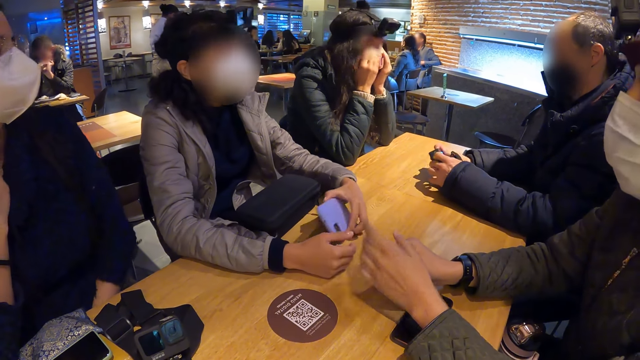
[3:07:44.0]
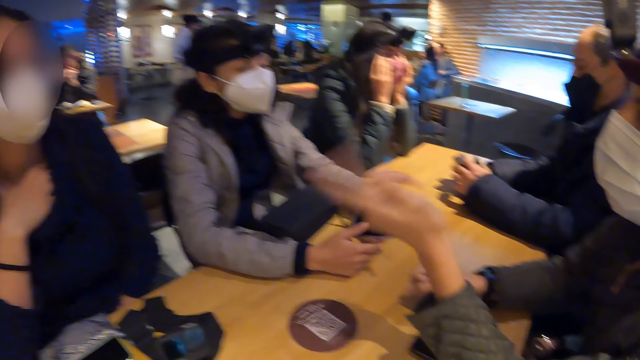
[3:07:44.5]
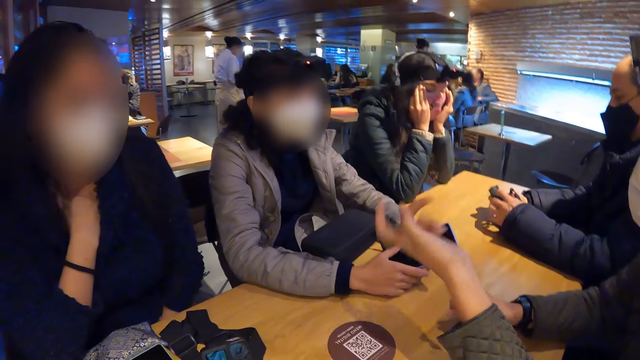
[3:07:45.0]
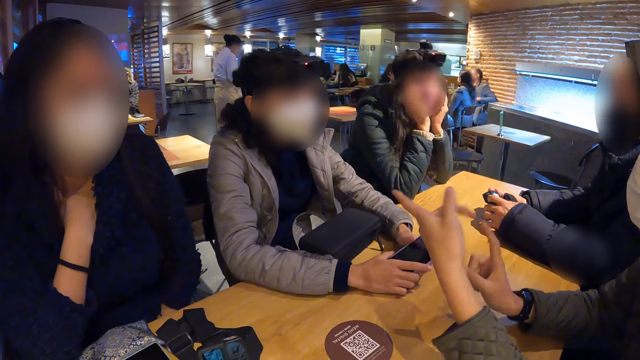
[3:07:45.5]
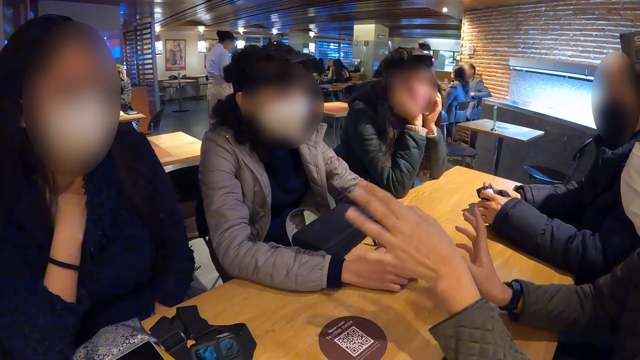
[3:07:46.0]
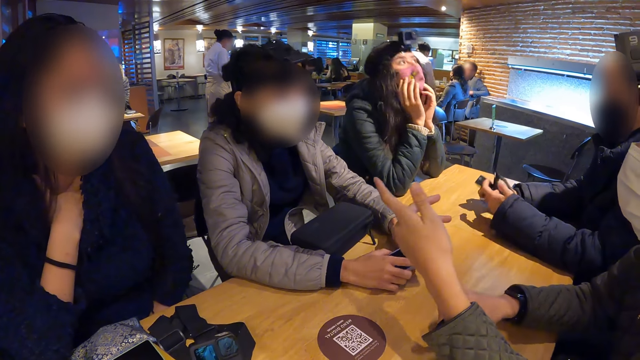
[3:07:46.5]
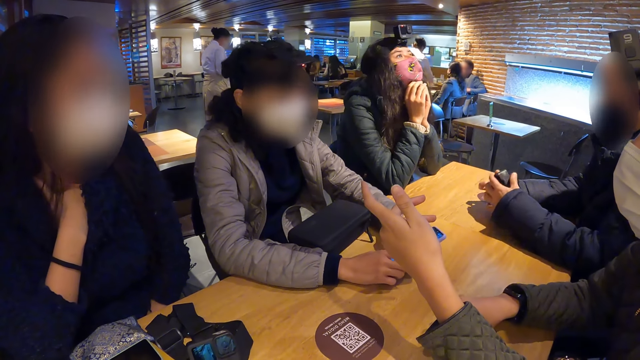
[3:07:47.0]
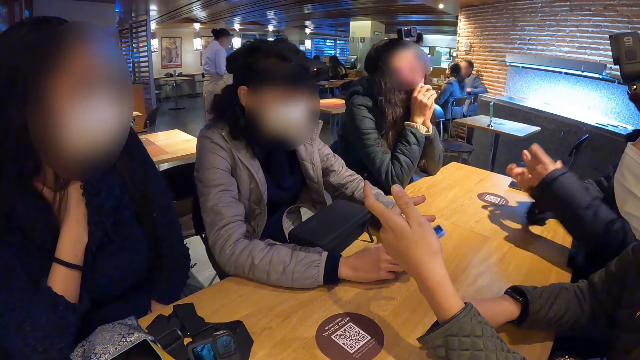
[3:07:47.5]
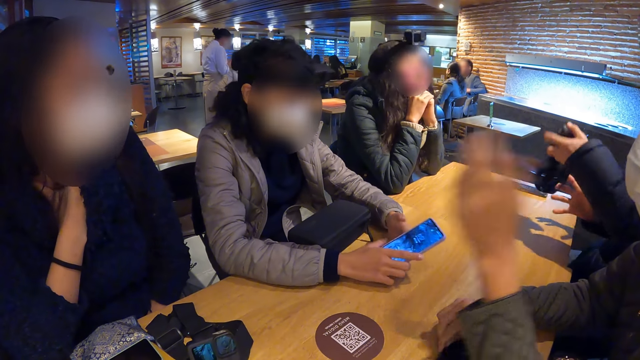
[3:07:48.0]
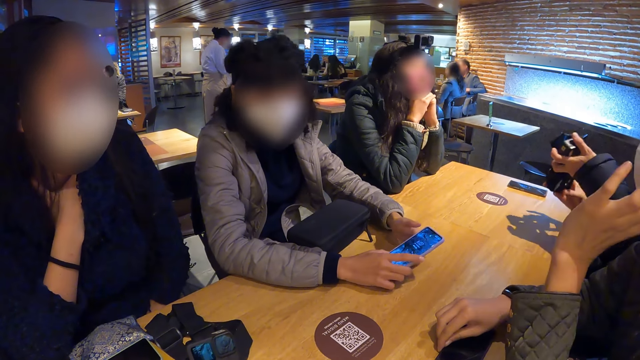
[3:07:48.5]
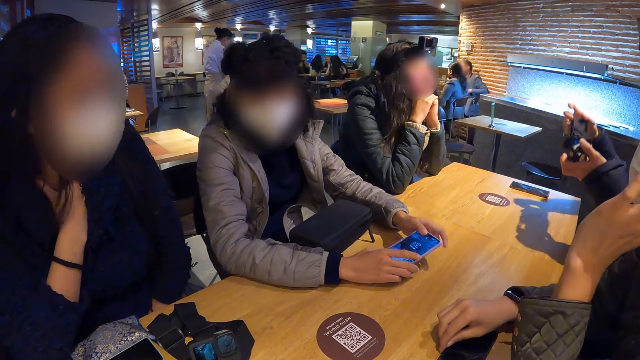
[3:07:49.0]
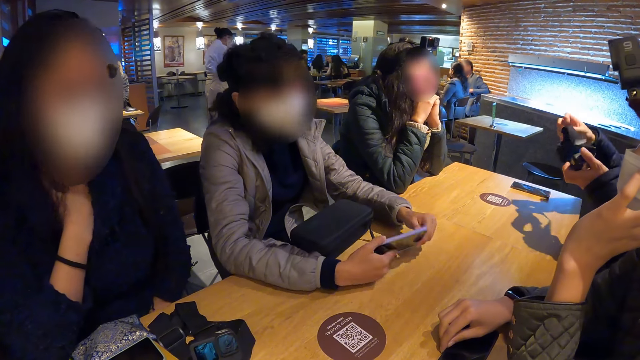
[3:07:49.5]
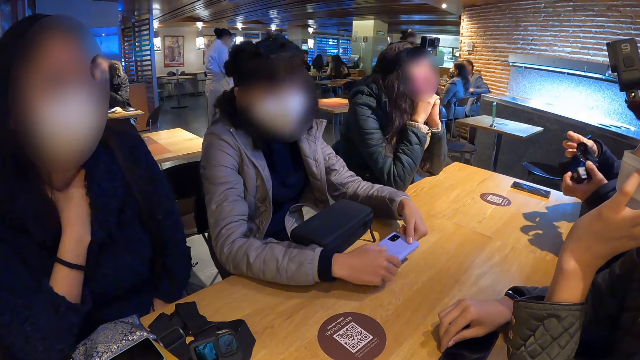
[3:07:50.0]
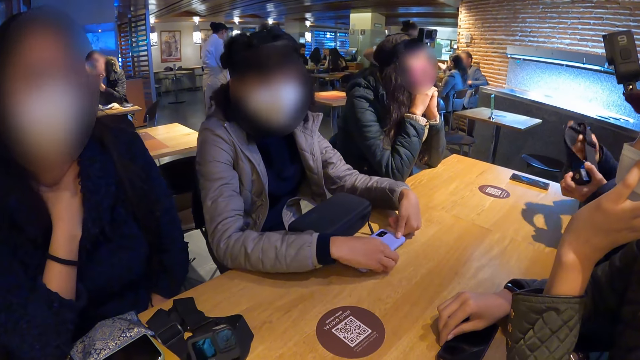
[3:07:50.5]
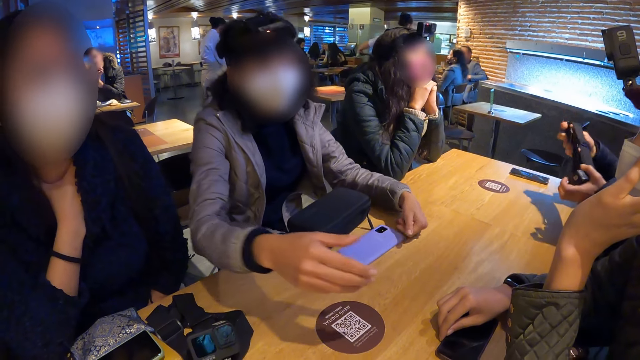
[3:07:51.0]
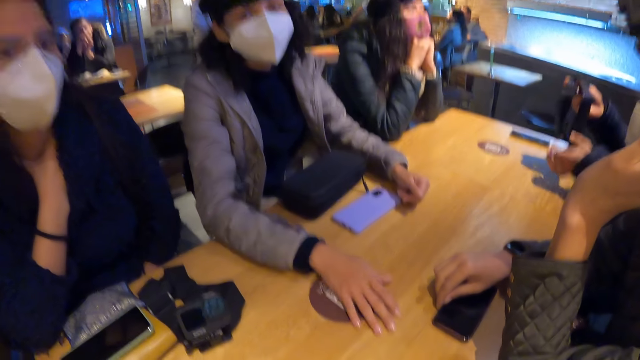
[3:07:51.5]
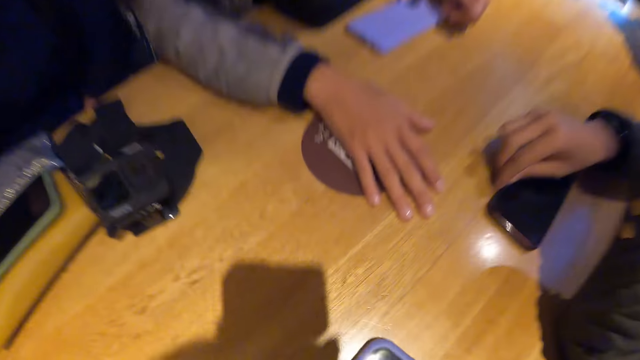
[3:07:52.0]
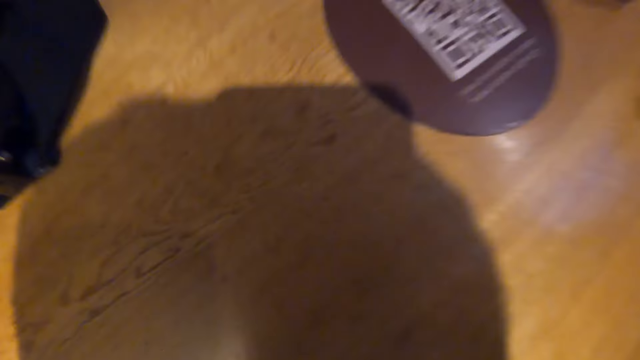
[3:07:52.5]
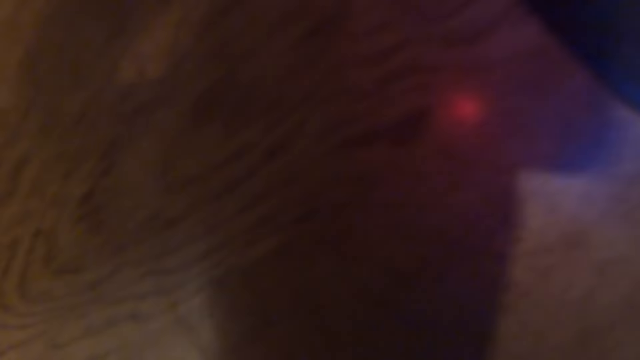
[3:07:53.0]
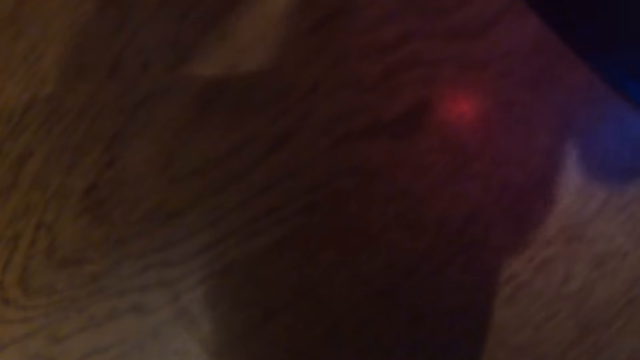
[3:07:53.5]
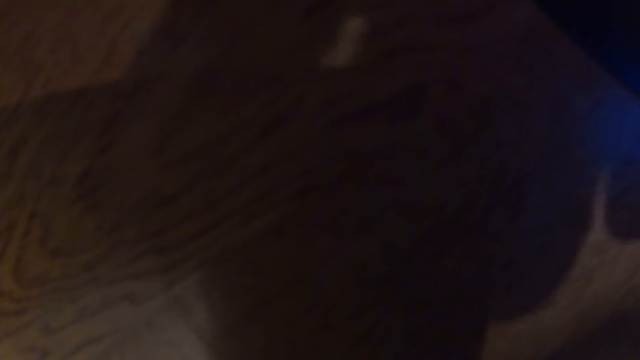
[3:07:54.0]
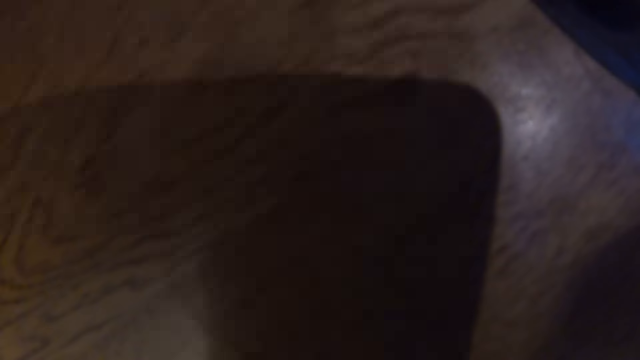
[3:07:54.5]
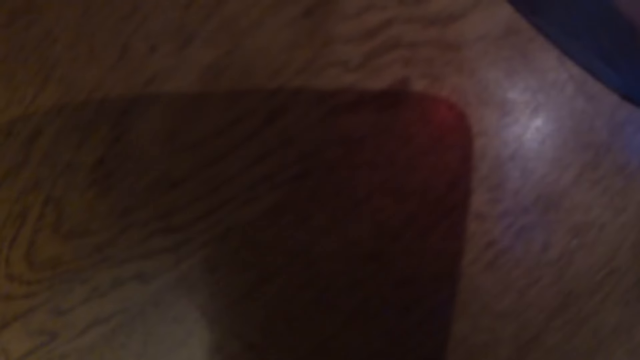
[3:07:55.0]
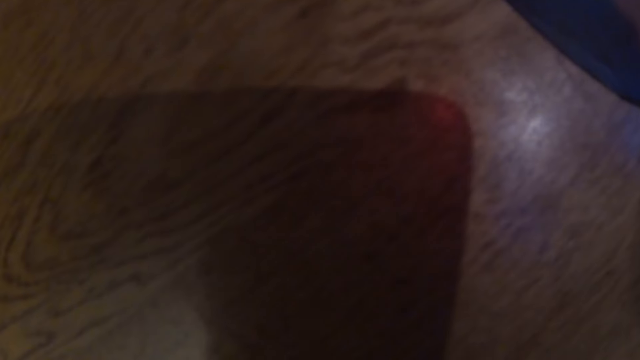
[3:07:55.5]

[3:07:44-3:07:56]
The woman picks a phone from the table with her left hand. The woman holds the phone with both hands. Another person moves a hand. A man turns the camera with both hands and holds the camera with both hands. The woman drops the phone on the table.

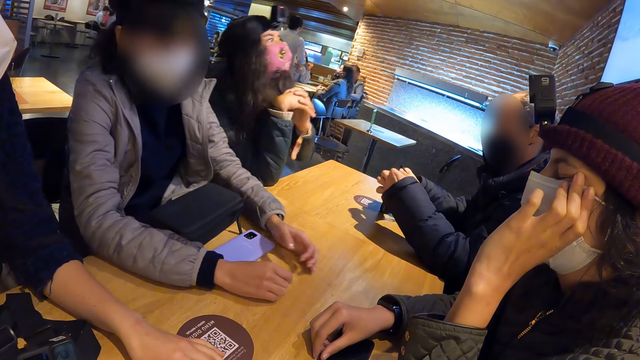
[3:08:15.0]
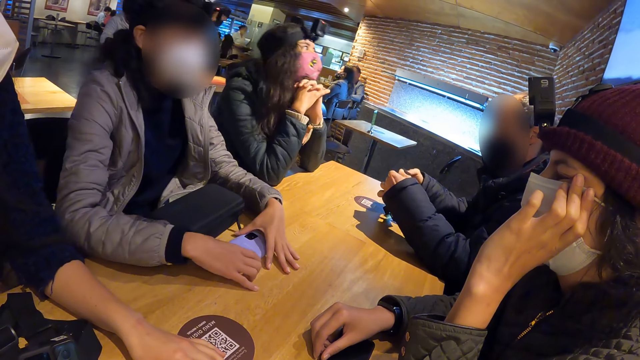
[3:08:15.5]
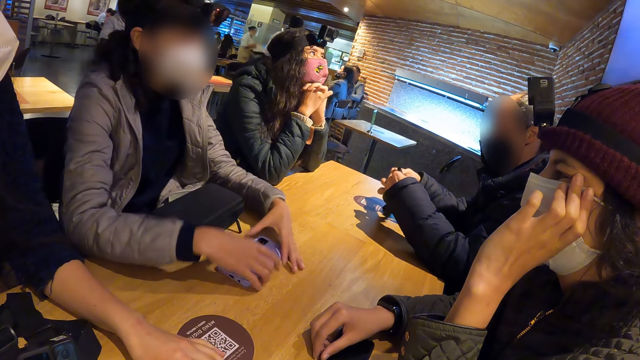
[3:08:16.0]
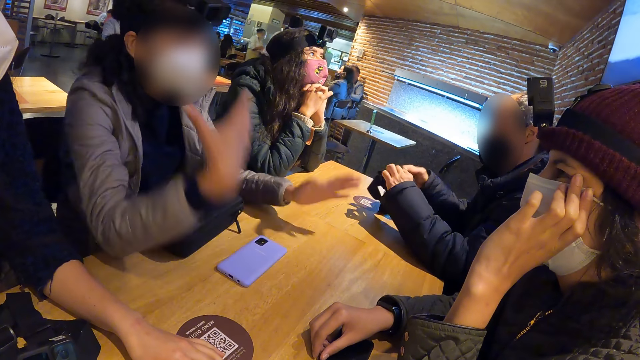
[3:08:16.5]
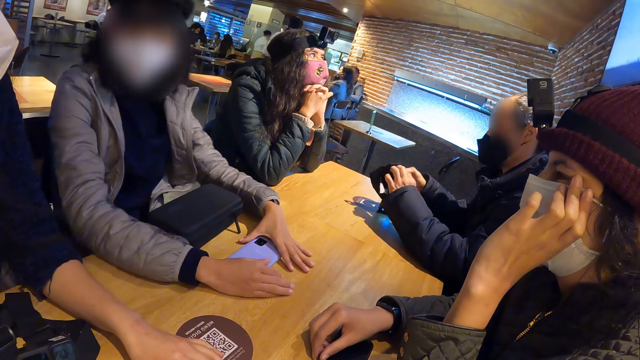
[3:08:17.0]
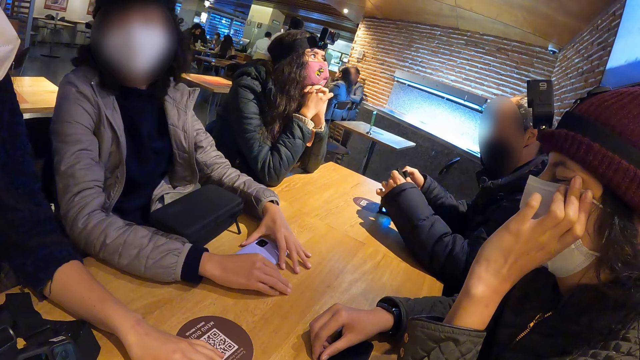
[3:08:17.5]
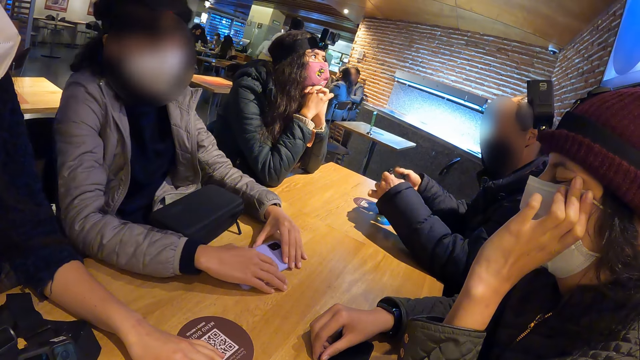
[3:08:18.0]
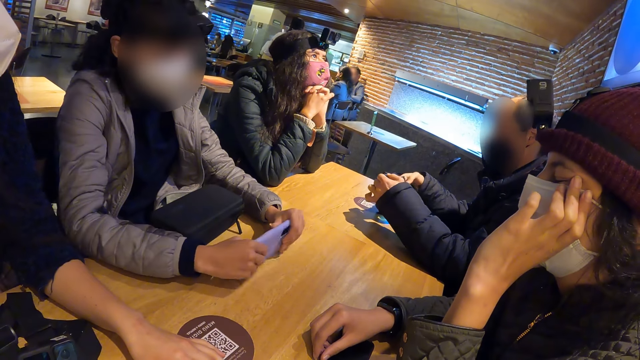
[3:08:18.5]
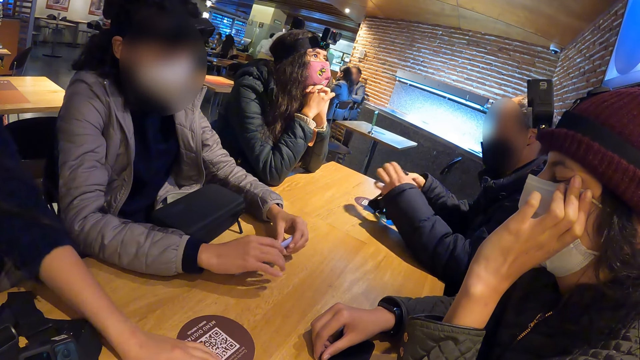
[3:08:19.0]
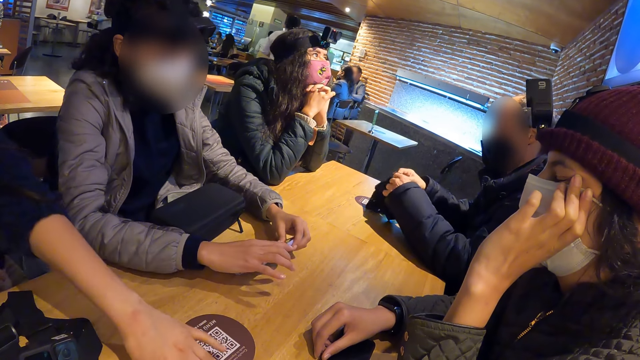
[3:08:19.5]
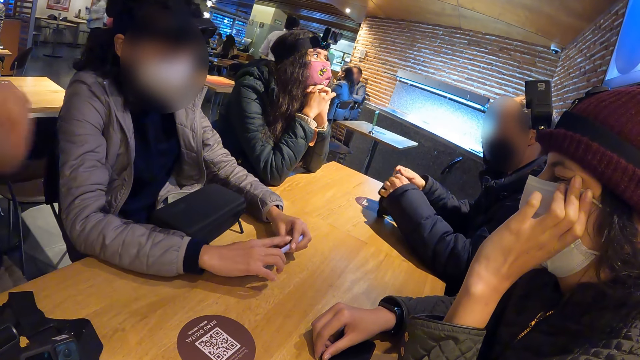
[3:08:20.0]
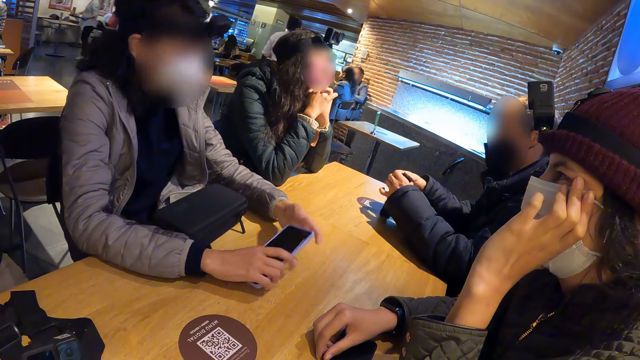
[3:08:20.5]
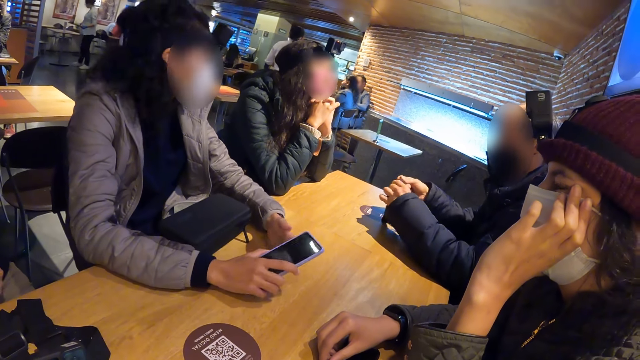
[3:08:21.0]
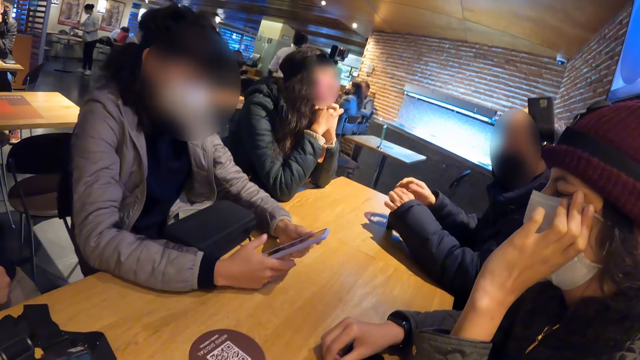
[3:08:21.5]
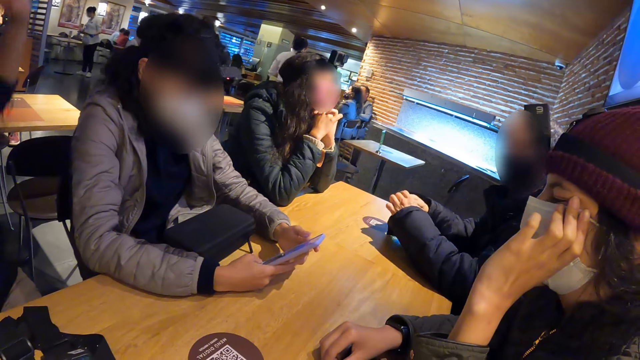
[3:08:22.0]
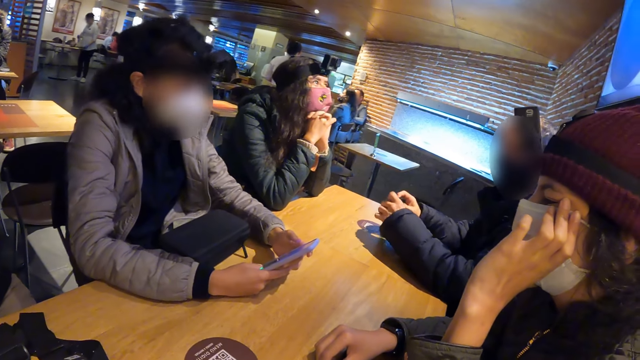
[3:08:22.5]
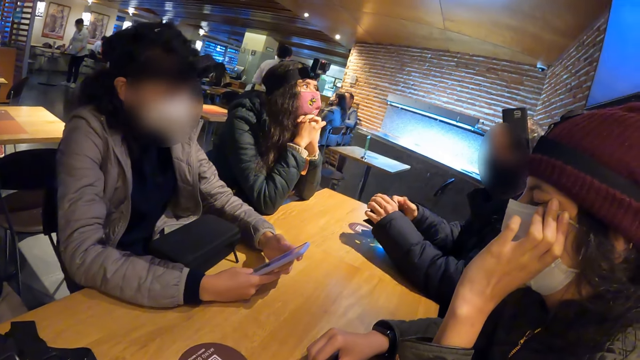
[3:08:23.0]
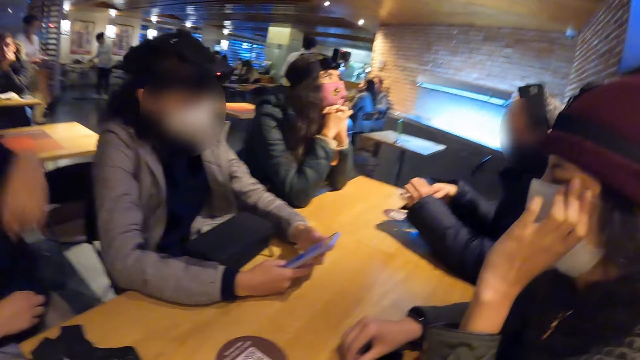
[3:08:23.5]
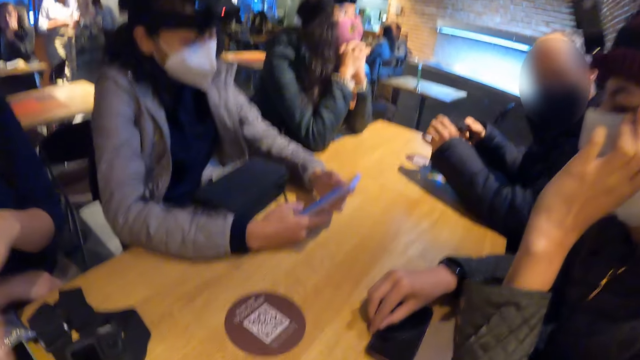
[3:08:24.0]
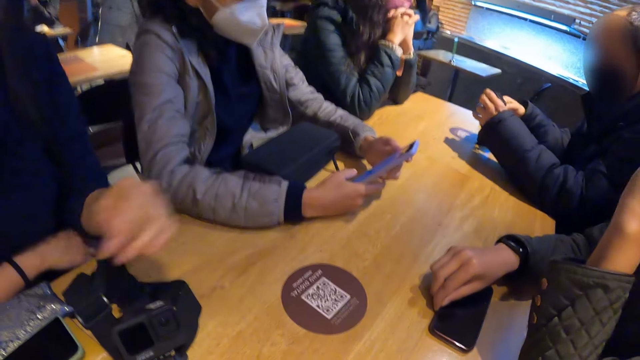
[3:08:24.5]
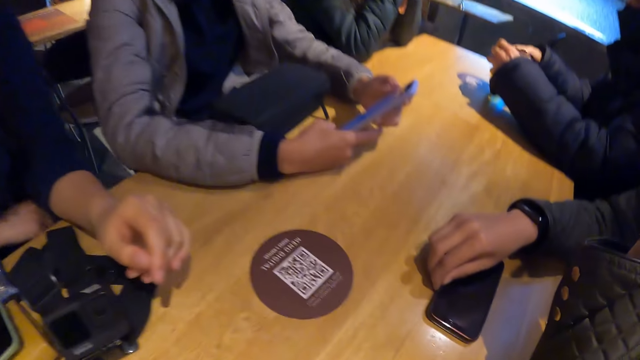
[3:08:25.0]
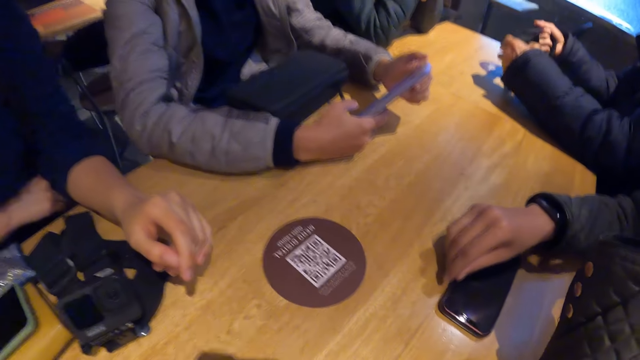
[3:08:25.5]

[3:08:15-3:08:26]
The woman moves a hand. The woman picks the phone from the table with both hands. The woman operates the phone with her right hand.
